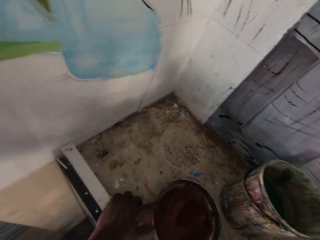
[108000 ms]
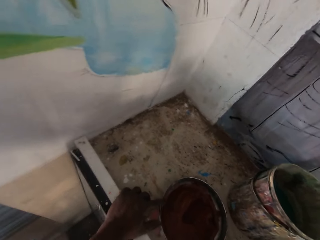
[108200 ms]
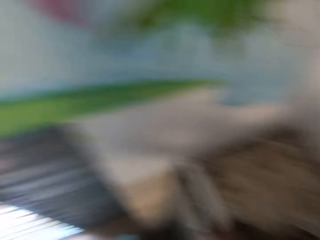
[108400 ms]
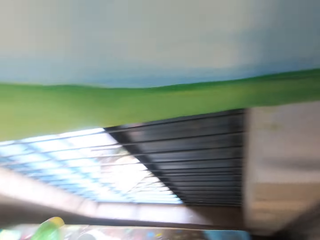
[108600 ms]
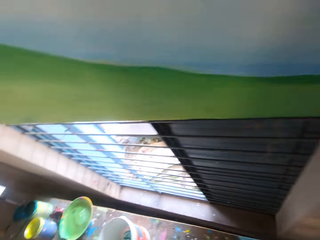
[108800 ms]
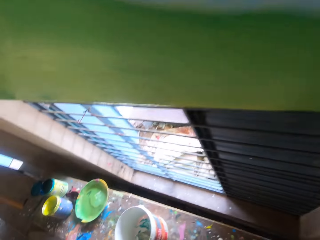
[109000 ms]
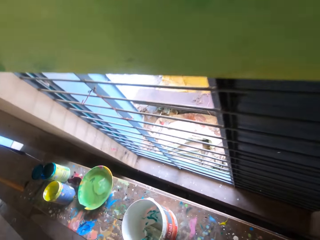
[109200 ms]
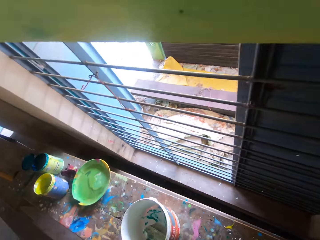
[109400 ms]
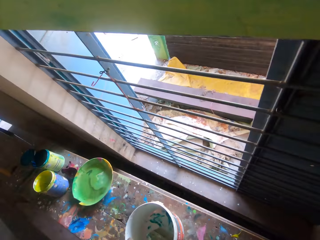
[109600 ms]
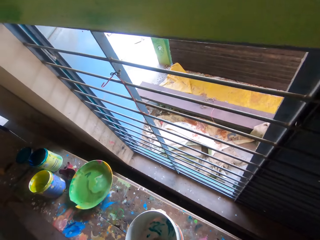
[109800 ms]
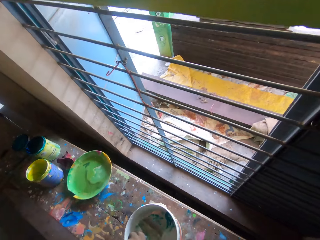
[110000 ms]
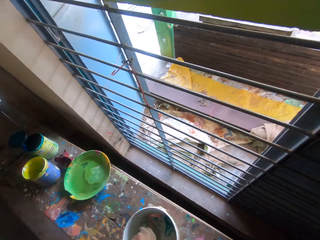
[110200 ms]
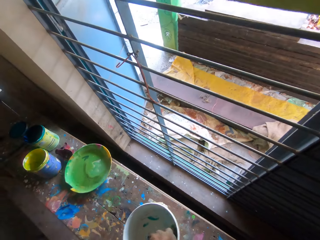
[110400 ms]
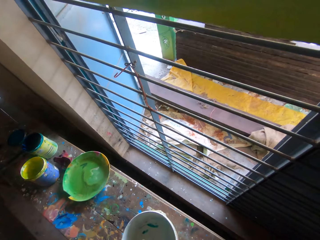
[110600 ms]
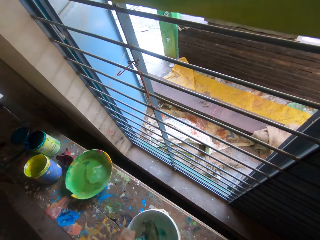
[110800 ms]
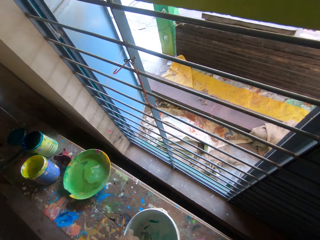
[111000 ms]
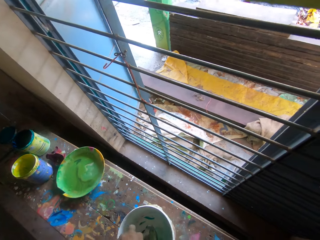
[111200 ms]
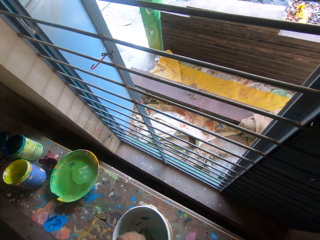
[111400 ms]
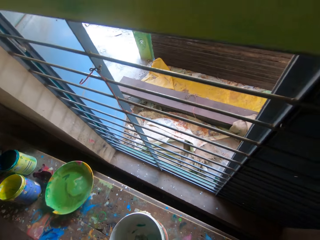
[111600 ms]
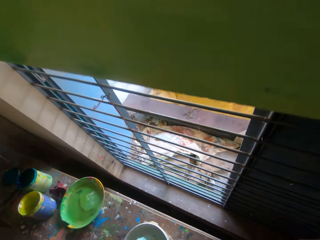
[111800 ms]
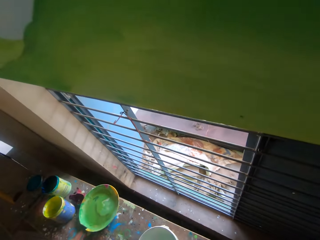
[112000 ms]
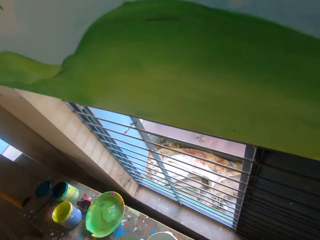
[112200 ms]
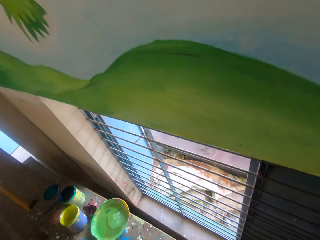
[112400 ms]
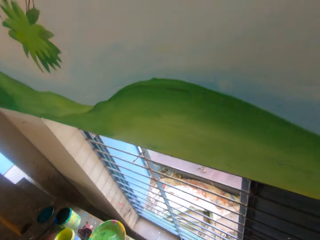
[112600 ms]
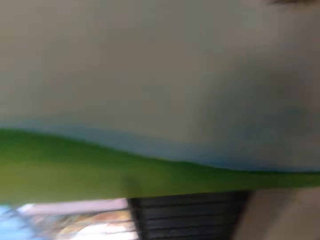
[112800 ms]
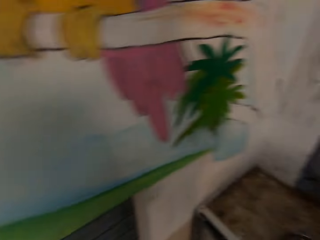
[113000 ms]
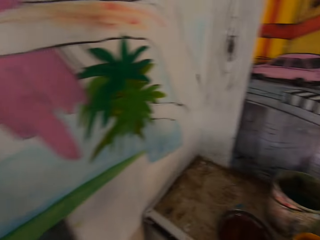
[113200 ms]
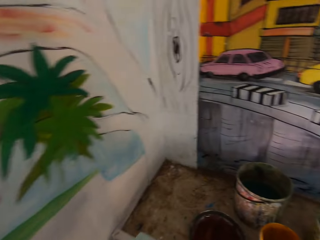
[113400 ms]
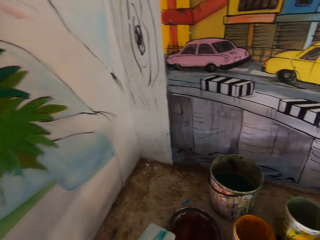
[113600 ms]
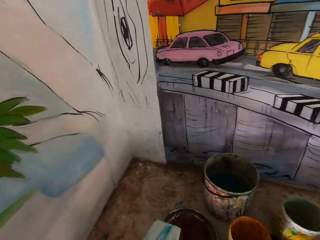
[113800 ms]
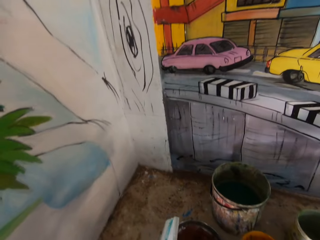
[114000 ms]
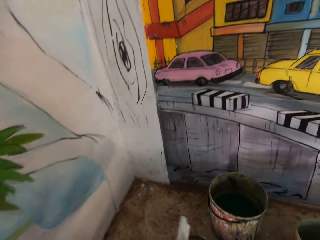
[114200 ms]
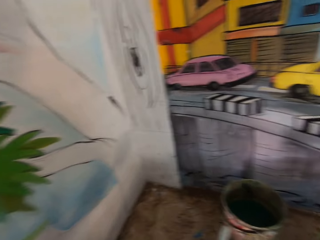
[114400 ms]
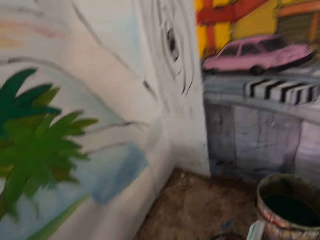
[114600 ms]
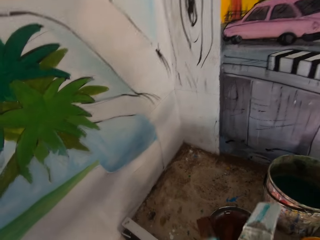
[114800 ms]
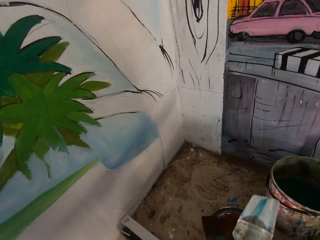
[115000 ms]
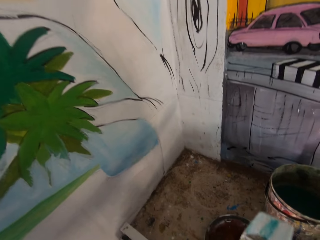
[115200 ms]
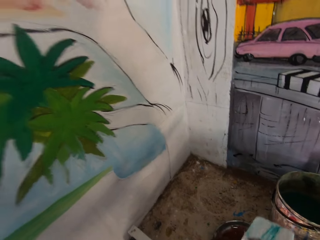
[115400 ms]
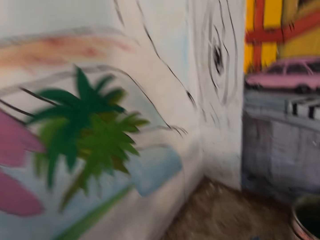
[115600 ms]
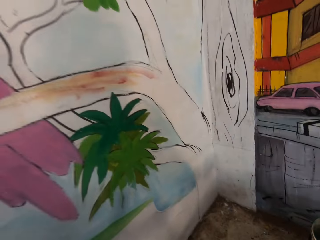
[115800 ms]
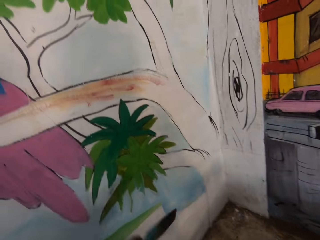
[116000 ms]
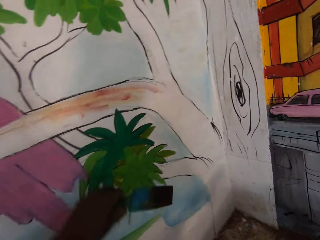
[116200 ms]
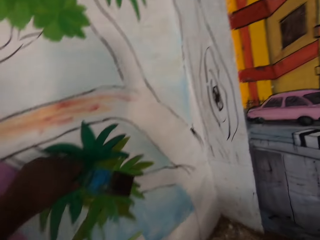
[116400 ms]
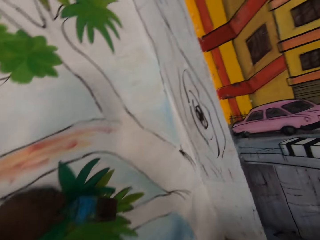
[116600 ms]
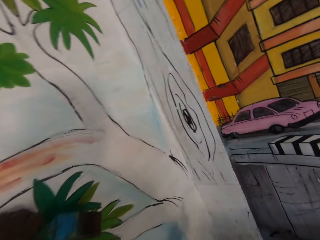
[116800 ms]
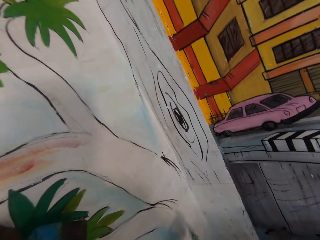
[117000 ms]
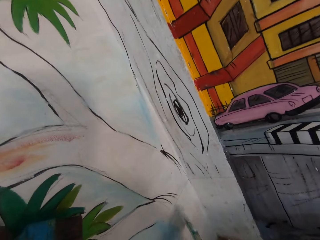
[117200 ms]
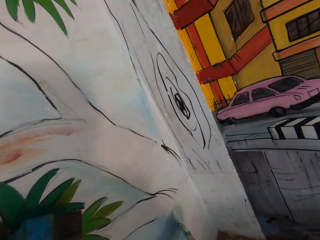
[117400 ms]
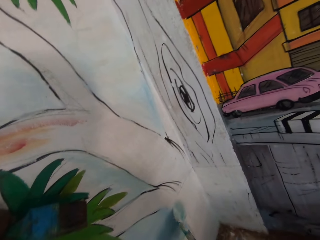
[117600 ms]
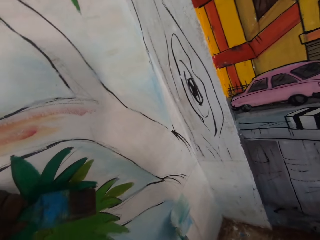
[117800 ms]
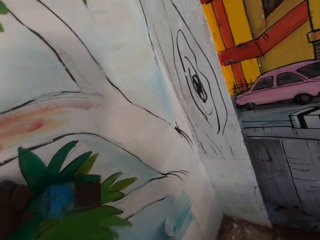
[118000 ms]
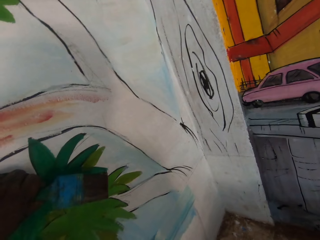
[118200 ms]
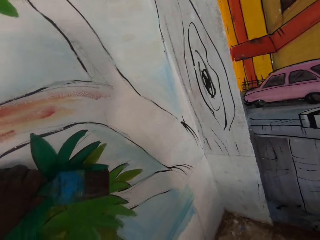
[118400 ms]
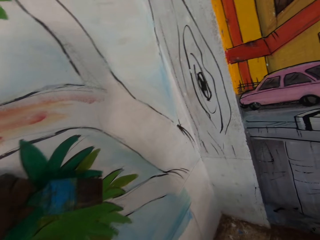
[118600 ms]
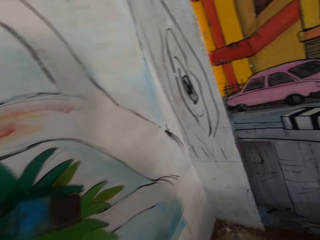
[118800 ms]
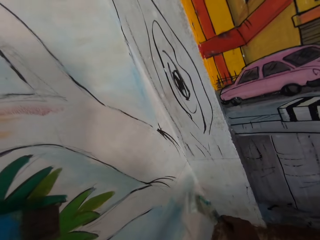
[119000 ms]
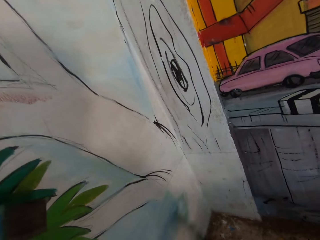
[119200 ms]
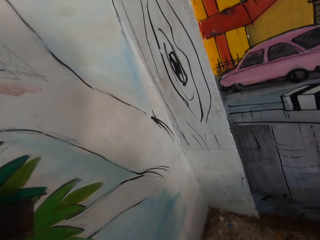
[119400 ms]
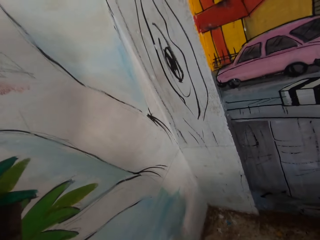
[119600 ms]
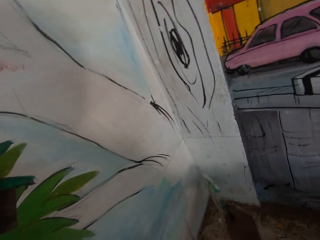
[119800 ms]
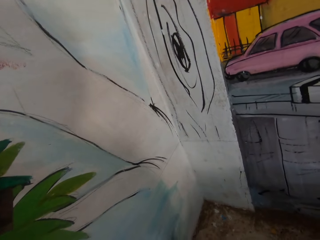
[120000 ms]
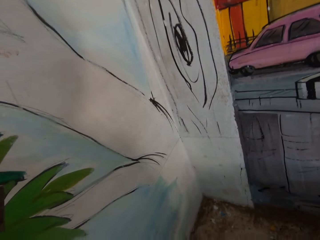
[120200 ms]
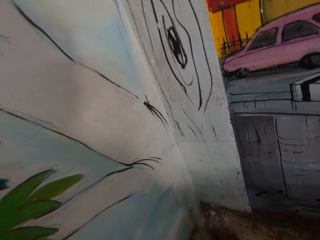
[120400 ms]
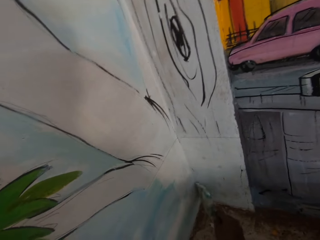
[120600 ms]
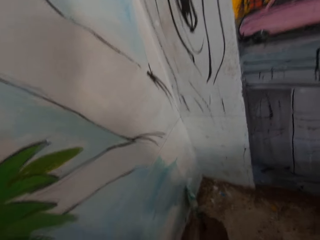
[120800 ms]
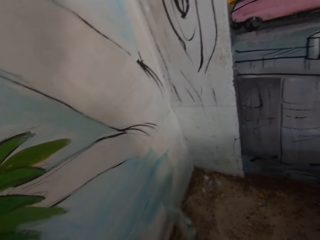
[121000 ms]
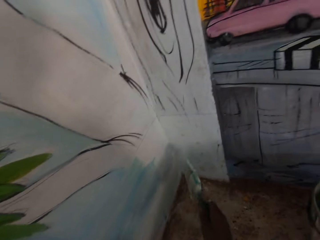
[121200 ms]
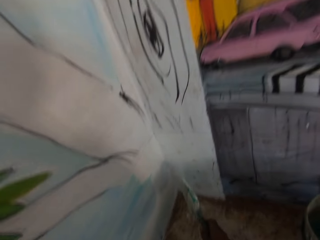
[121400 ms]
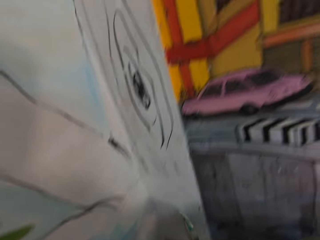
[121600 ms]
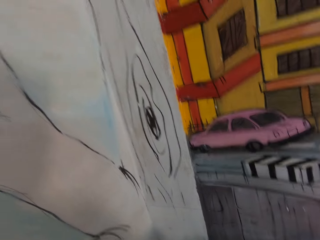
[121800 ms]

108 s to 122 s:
The camera wearer turns towards the bench. They dip the paint brush in a paint bucket on the bench. They pick up a brush from a paint can. They turn towards the cabinet. They examine the paint brush. They pick up the brush from the metal tray. They touch the wall with the left hand. They paint the wall with the paint brush.

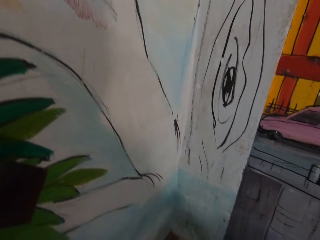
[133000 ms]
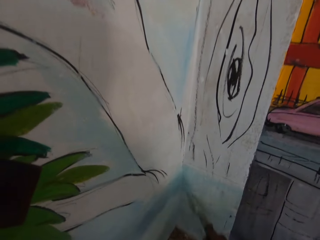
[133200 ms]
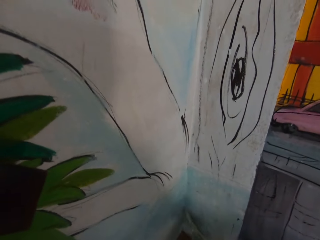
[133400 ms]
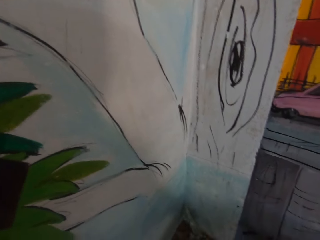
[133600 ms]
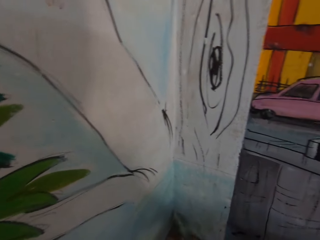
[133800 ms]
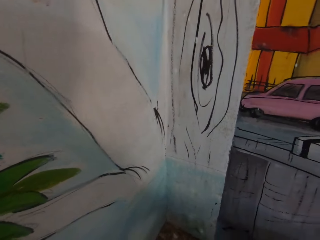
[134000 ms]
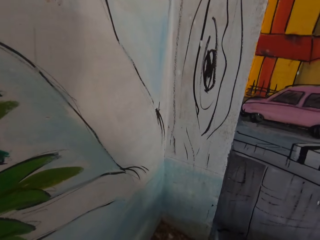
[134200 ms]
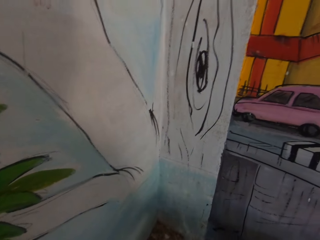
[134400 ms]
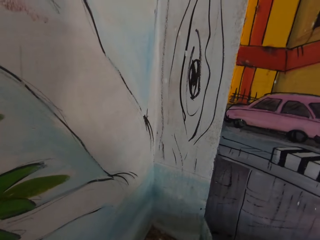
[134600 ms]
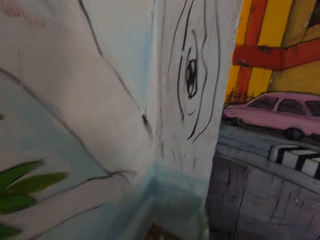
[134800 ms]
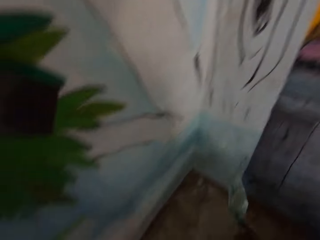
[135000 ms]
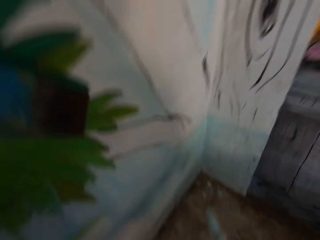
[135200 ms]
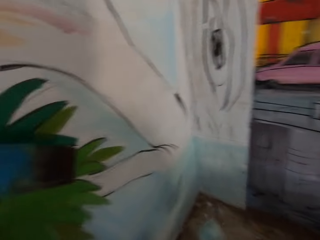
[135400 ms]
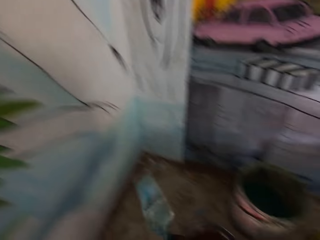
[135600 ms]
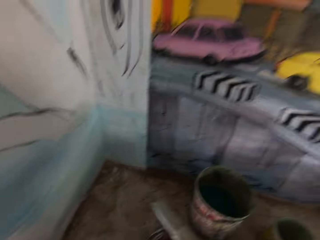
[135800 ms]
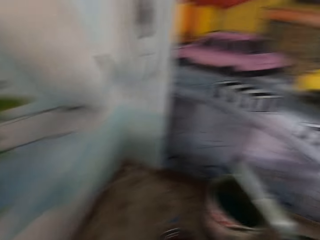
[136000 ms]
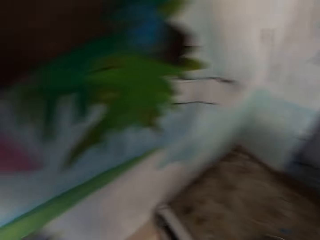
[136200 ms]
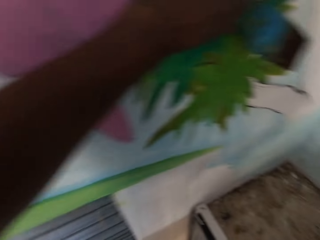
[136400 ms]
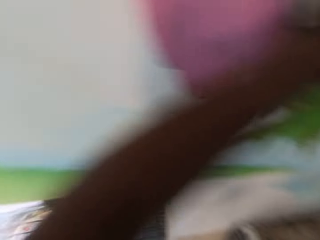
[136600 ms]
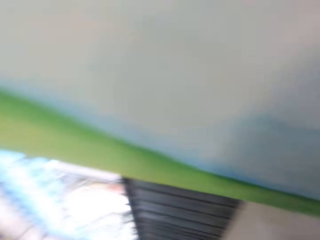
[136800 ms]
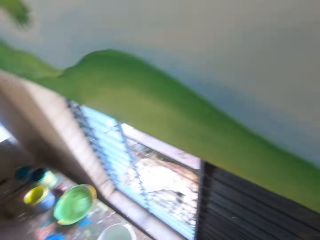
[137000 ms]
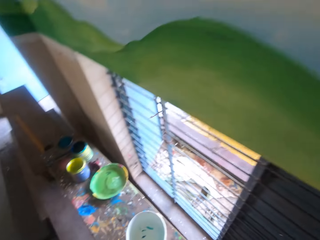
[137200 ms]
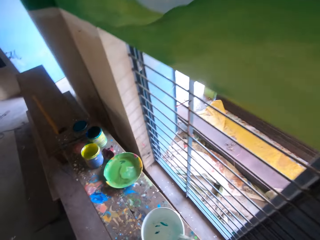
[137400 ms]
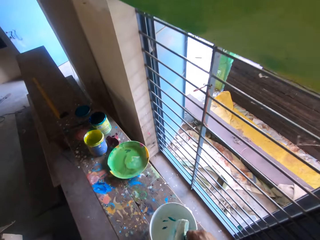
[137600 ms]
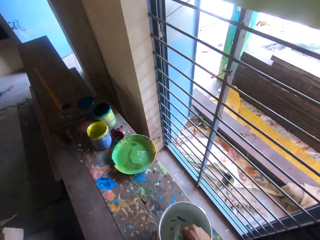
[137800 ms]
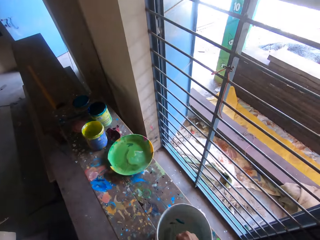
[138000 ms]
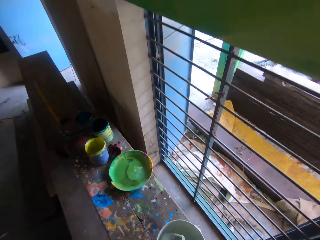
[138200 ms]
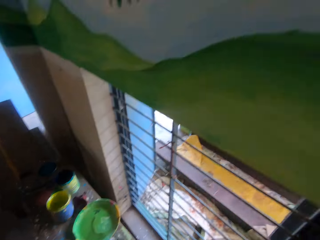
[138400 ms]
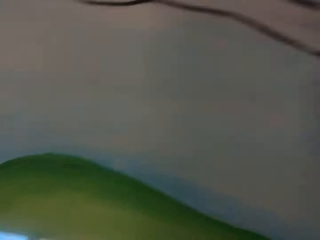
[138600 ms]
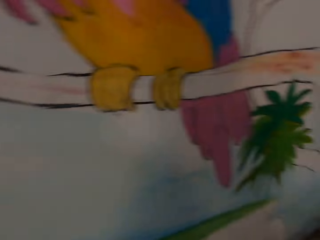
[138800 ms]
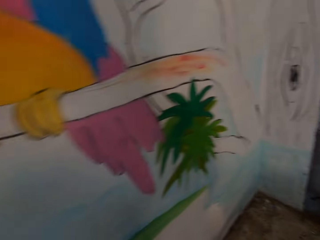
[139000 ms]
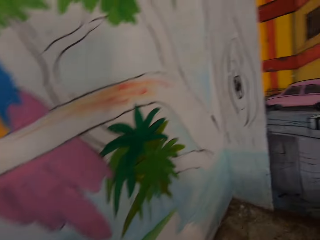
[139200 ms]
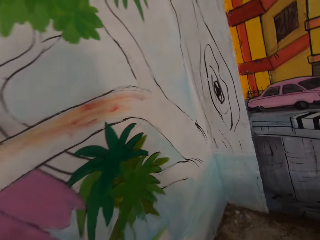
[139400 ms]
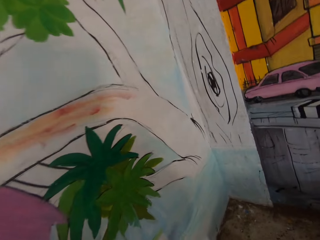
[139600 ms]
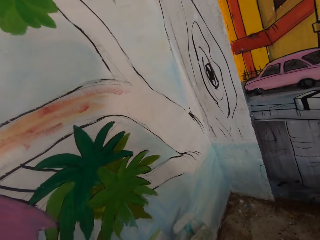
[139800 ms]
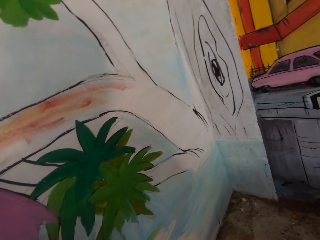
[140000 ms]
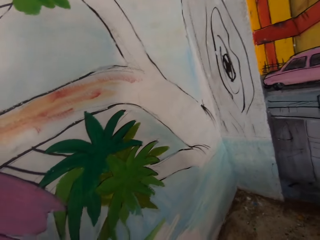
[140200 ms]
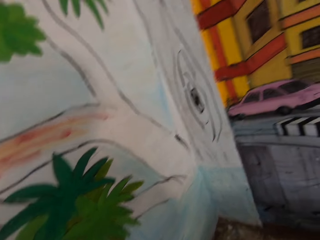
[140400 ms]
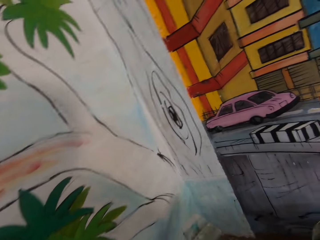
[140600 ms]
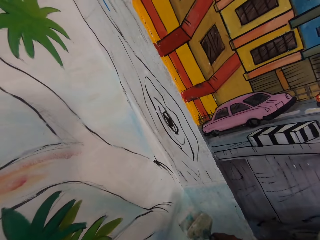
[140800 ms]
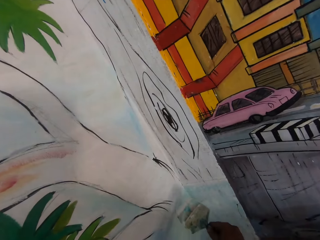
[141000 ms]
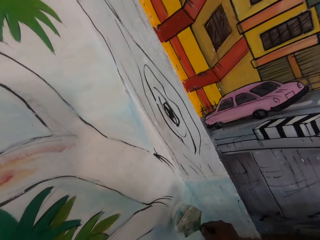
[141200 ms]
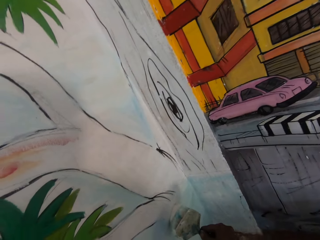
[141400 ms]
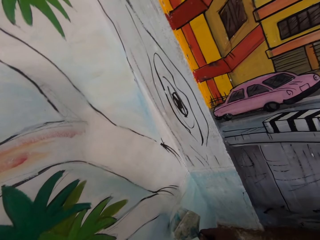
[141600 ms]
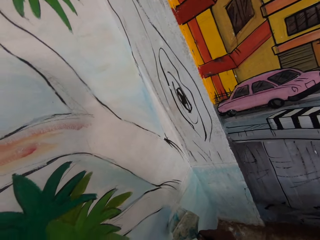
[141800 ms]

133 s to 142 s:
The camera wearer turns towards the bench. They dip the paint brush in the paint bucket on the bench. They turn towards the wall. They paint the wall.
